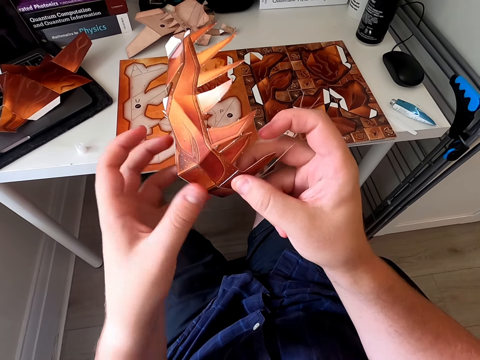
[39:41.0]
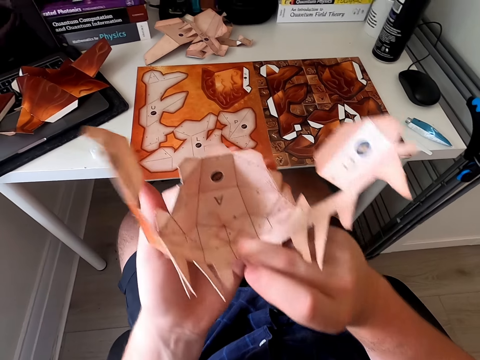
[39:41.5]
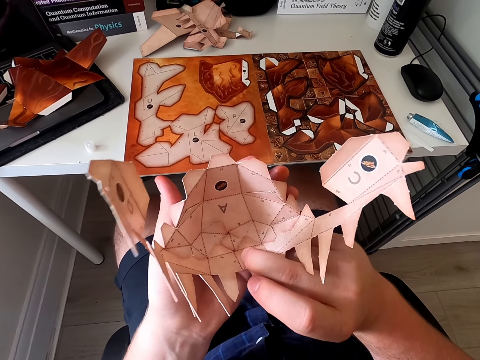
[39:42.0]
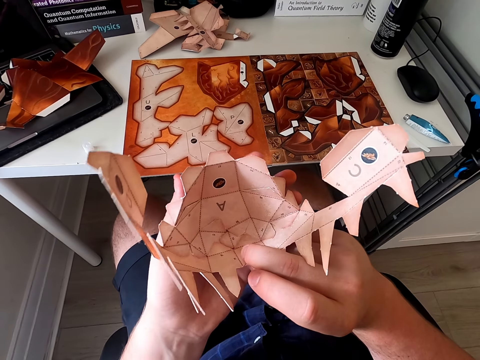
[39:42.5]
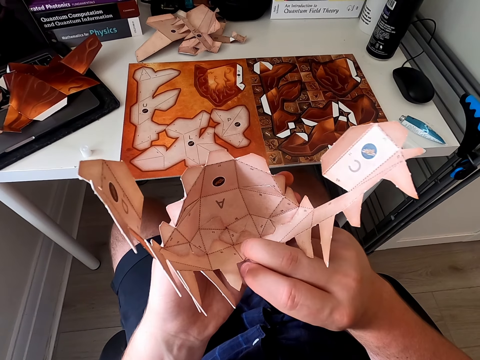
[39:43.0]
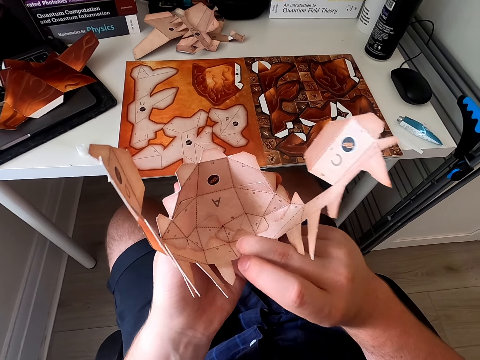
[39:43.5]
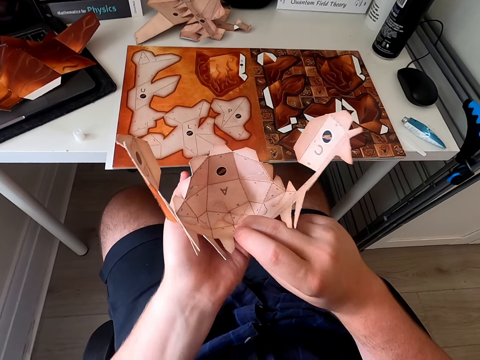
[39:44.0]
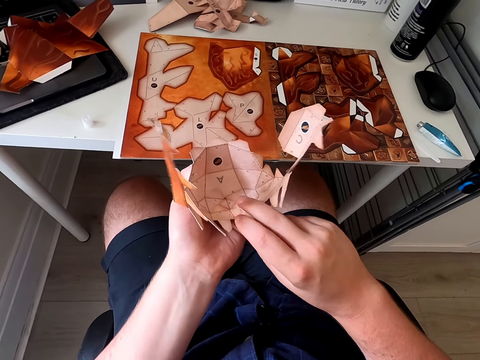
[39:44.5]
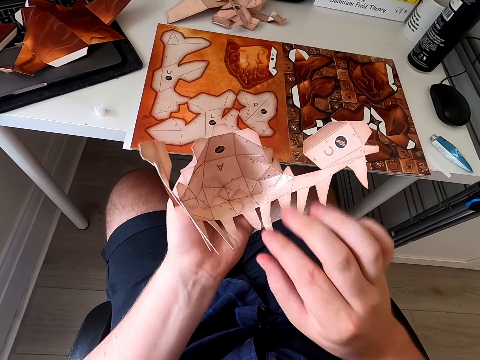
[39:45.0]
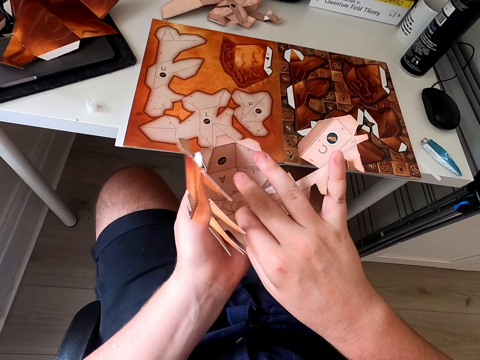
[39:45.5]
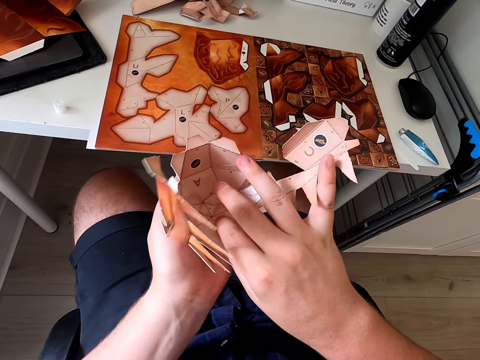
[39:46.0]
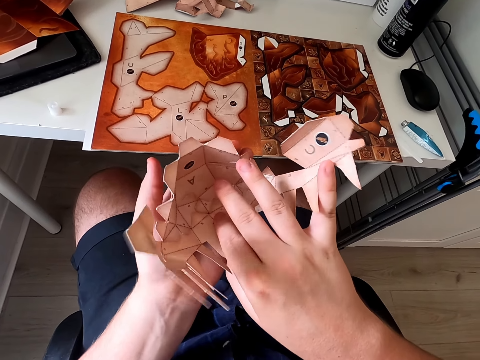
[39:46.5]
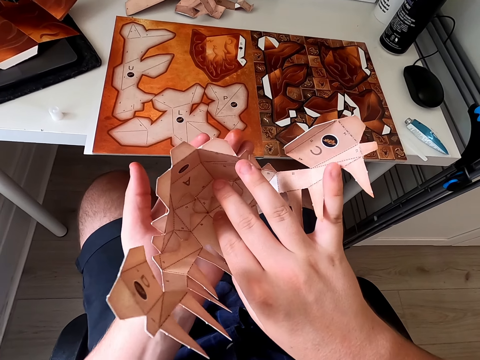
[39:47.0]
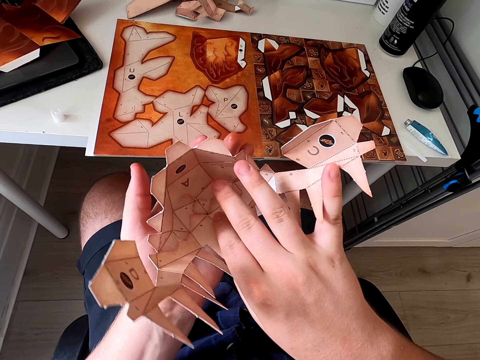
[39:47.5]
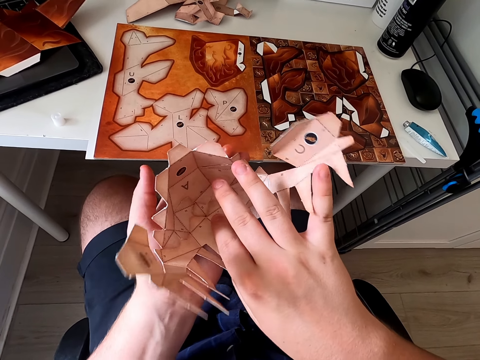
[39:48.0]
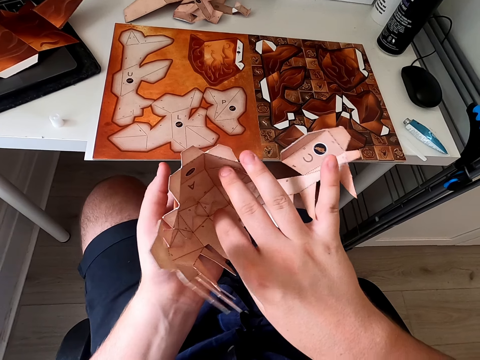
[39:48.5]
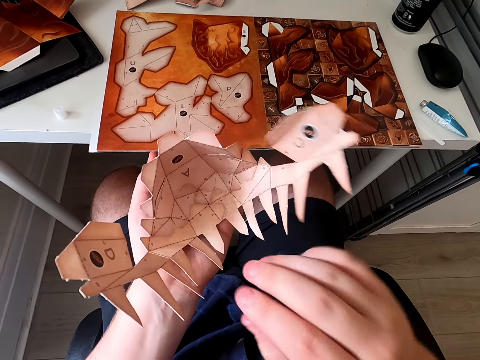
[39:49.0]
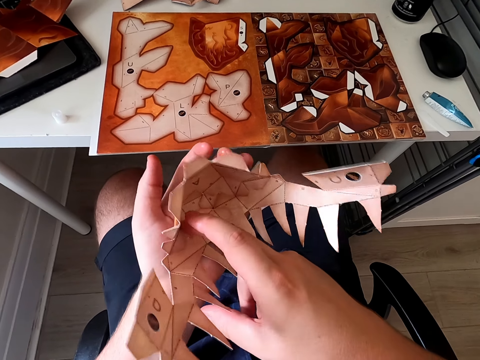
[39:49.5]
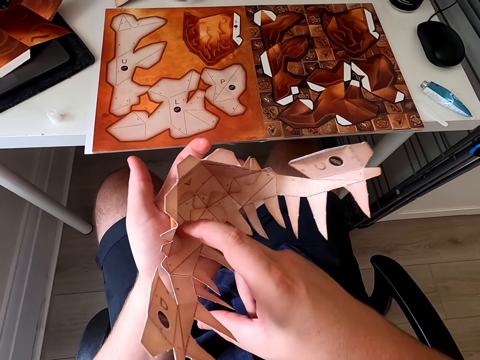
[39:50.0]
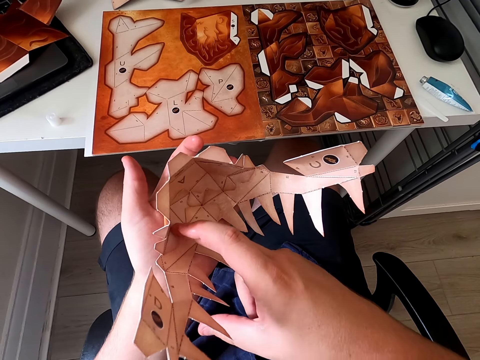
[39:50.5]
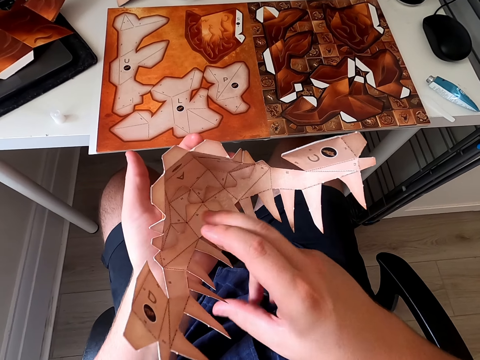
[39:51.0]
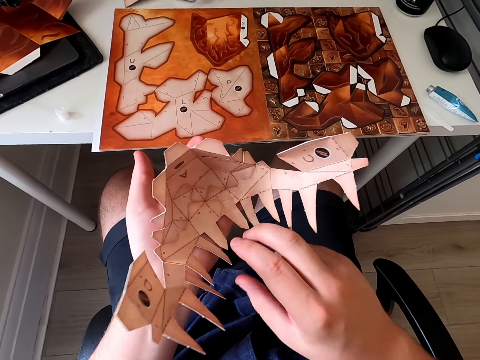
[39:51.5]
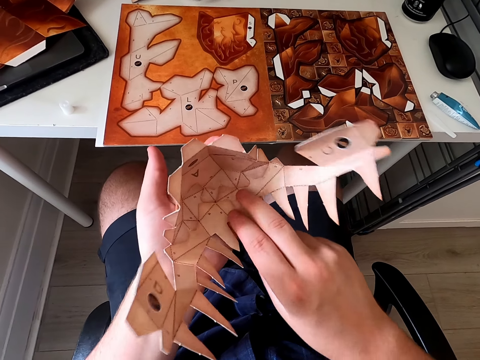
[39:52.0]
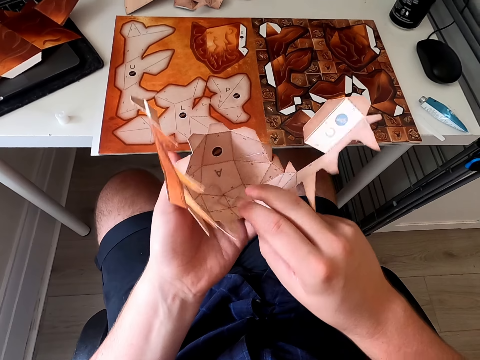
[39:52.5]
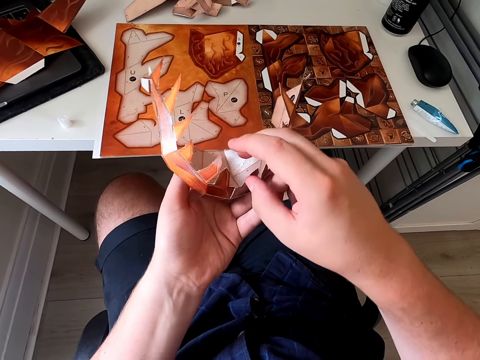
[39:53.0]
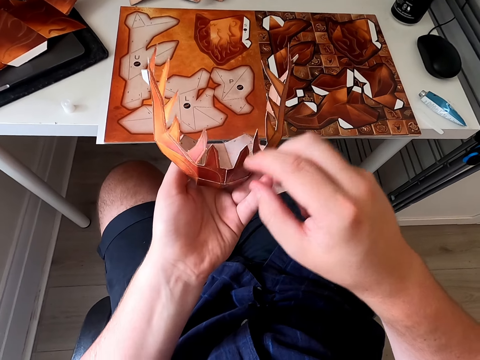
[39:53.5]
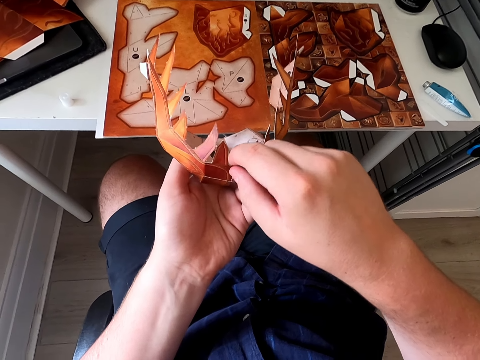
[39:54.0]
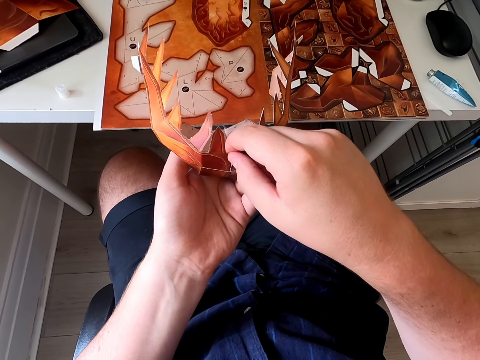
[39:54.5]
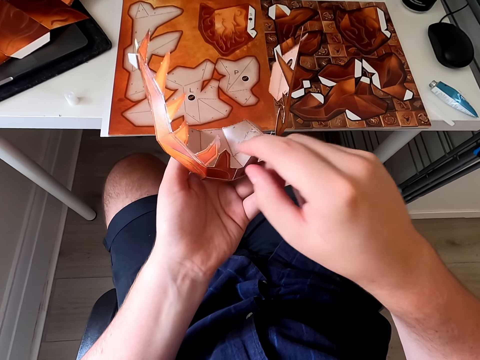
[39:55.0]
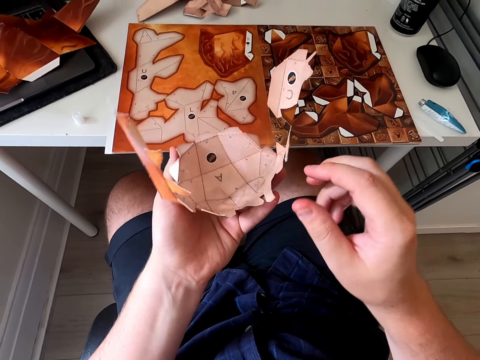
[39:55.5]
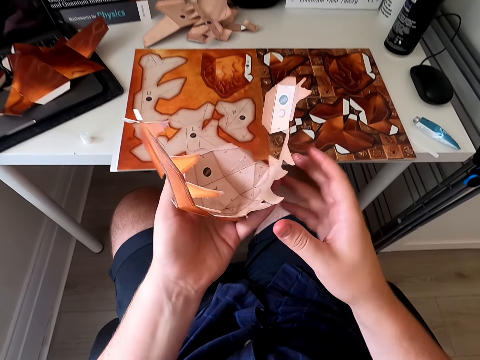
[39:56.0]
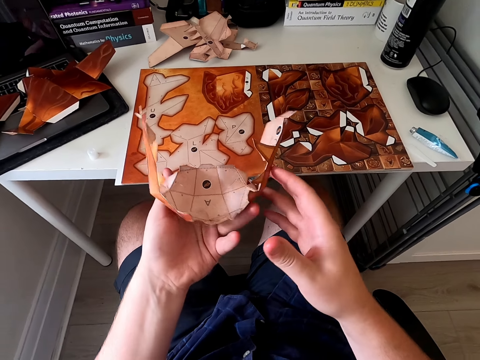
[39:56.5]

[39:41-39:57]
The camera wearer turns the paper craft. They hold the paper craft. They stick the paper craft. They move their hand. They stick the paper craft. They stick the paper craft again. They turn the paper craft. They stick the paper craft.

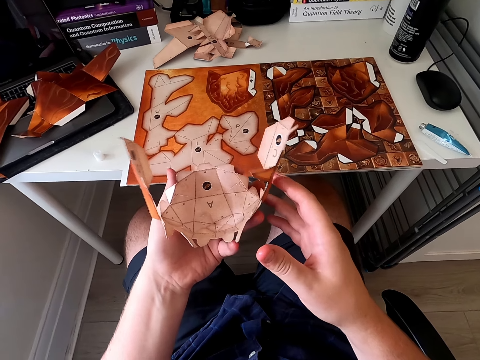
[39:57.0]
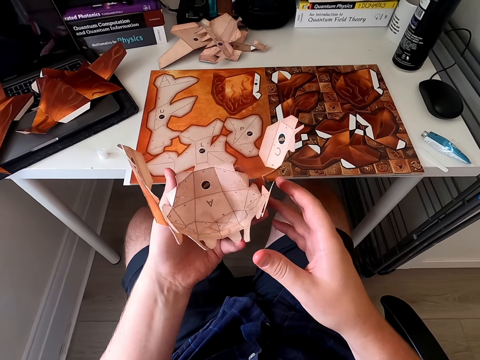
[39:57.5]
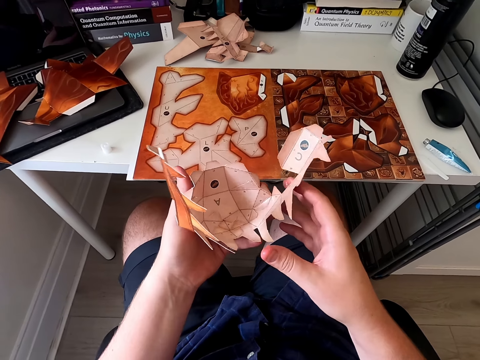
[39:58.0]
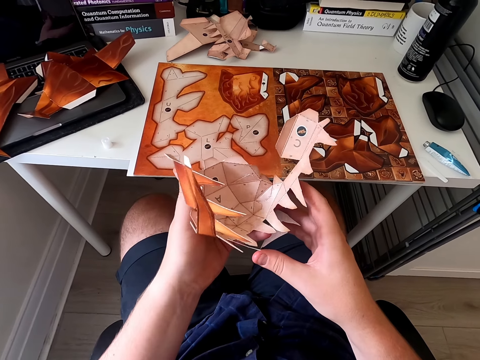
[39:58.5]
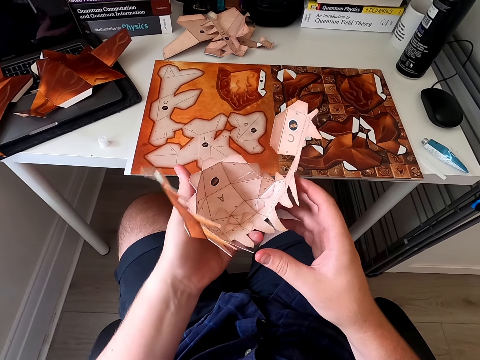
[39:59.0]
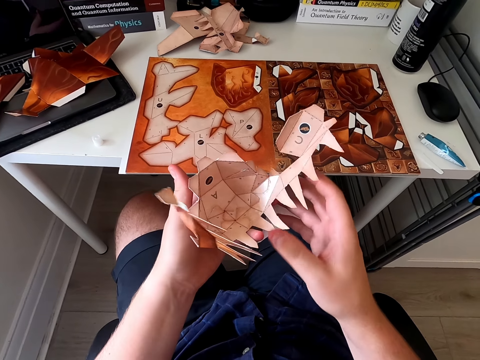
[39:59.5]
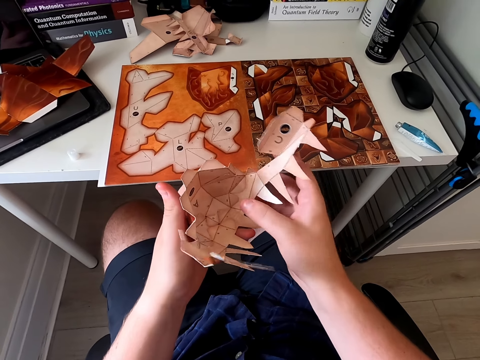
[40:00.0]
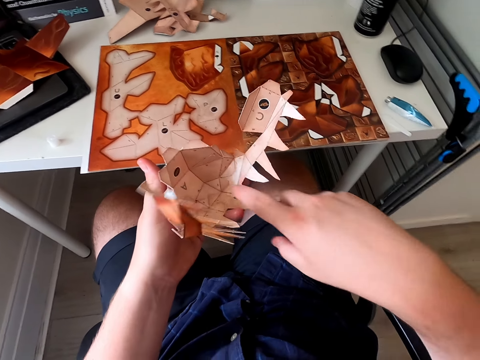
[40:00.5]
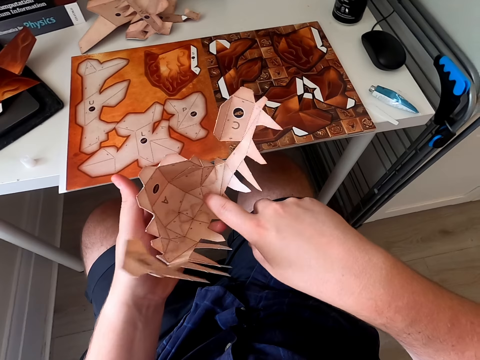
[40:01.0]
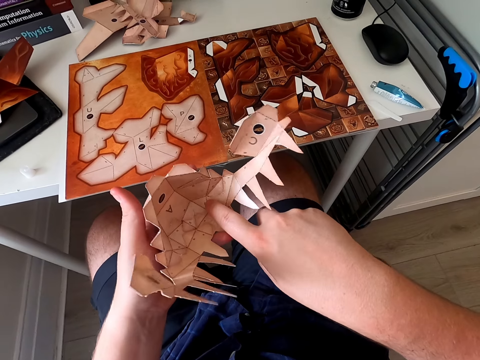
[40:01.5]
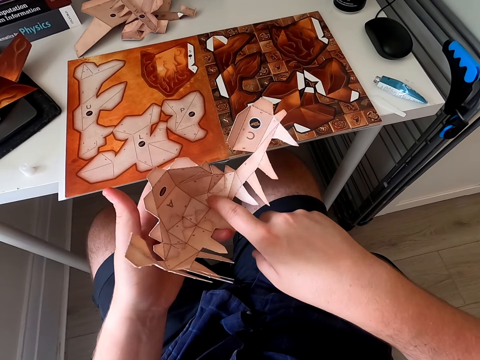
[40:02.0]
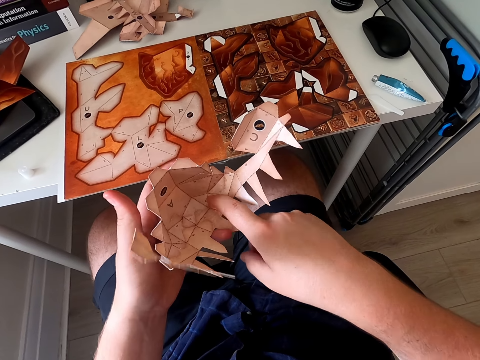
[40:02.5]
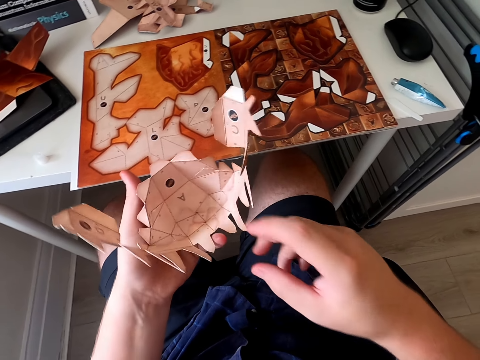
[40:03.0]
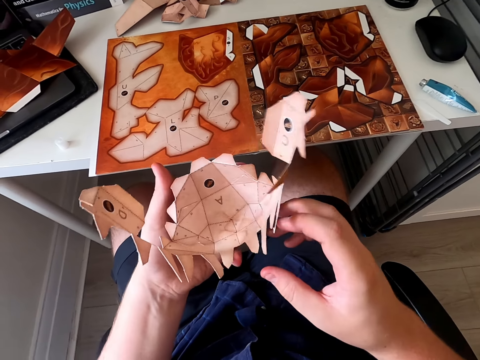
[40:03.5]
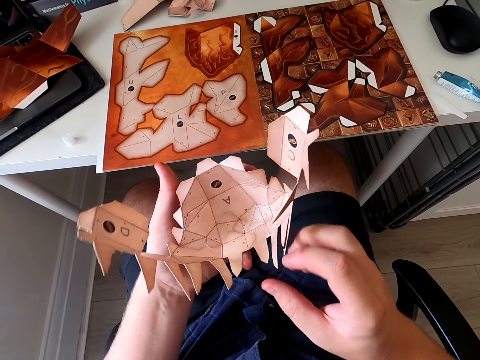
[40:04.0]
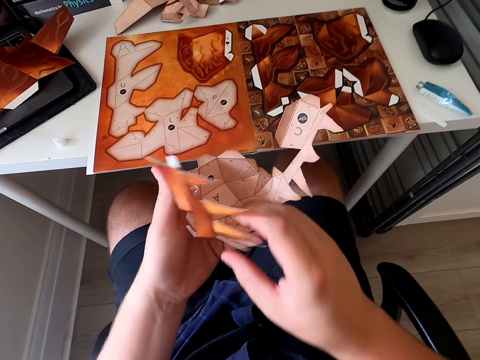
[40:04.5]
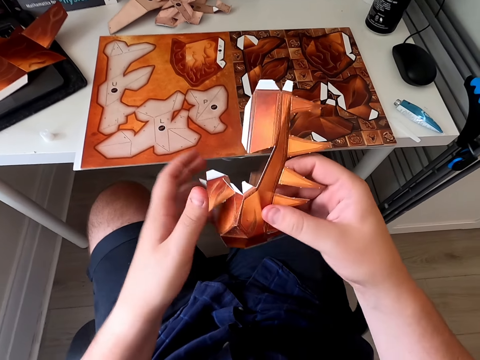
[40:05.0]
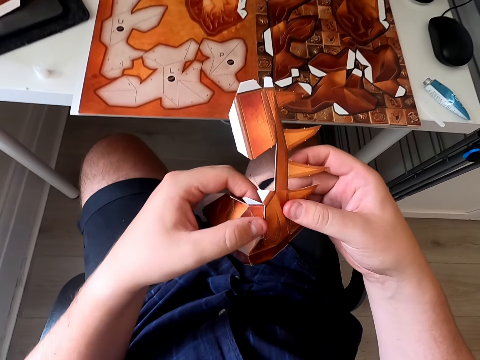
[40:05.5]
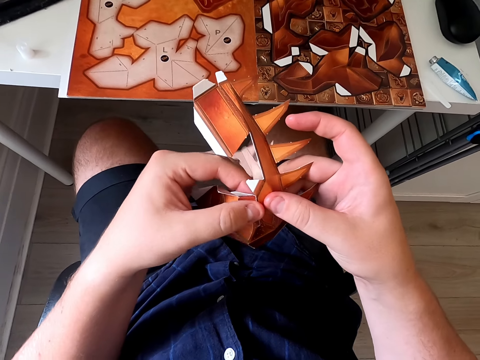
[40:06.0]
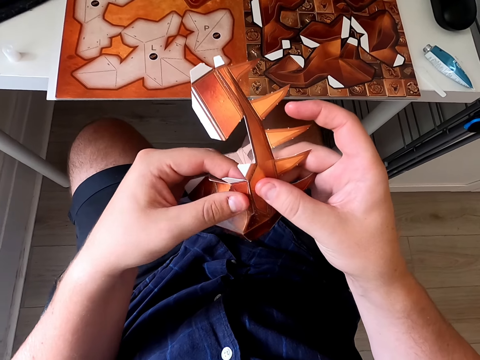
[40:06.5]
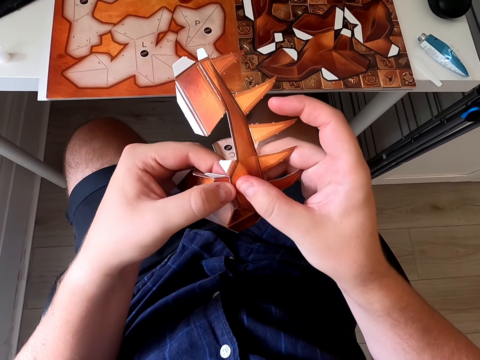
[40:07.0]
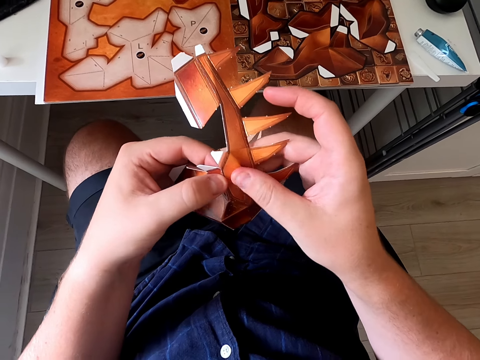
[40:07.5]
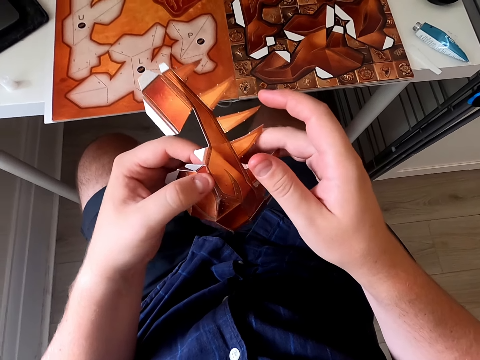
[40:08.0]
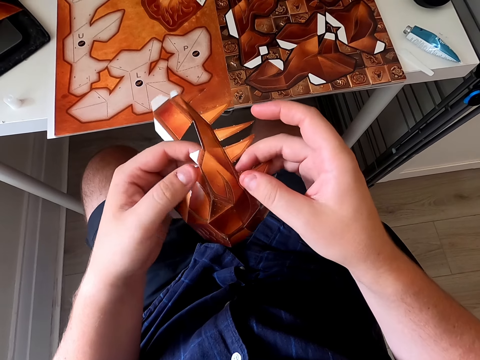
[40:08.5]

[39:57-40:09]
The camera wearer holds the paper craft. They stick the paper craft. They stick the paper craft again. They hold the paper craft. They turn the paper craft. They stick the paper craft.
